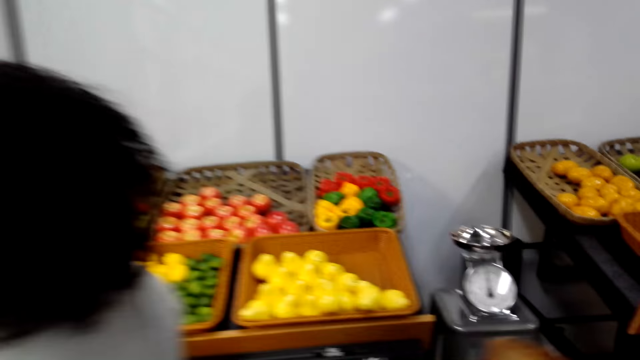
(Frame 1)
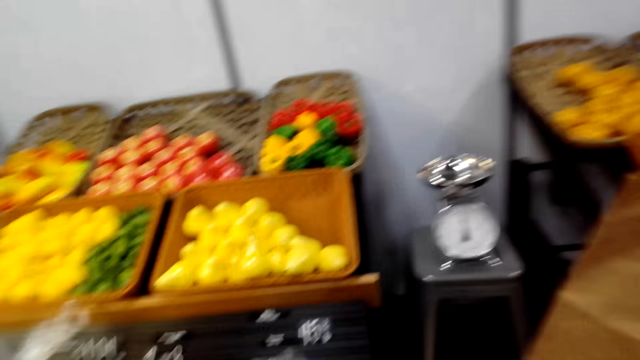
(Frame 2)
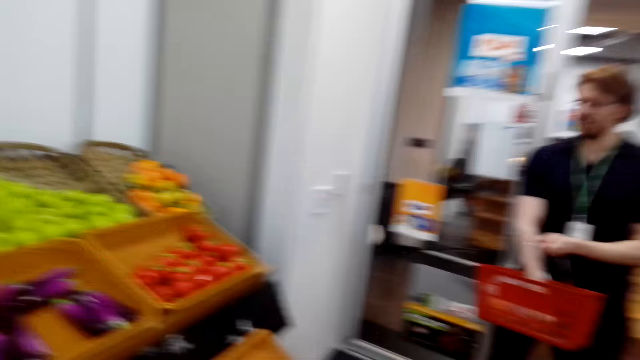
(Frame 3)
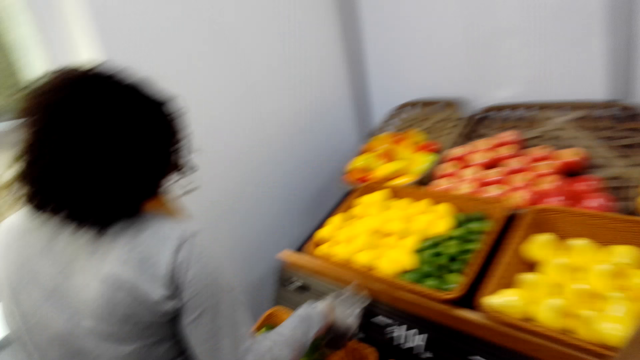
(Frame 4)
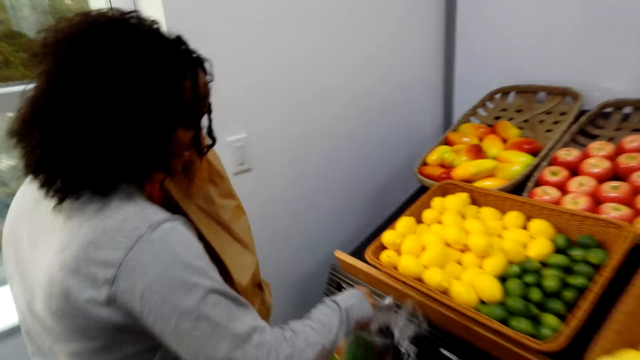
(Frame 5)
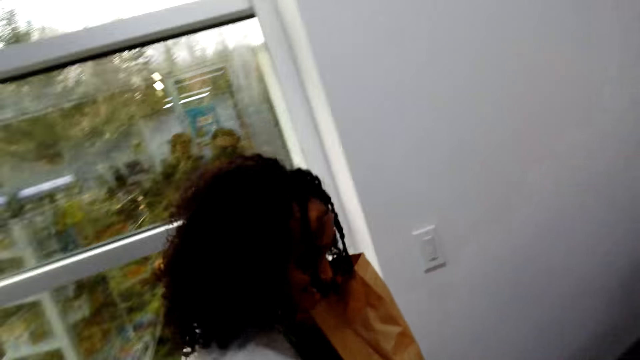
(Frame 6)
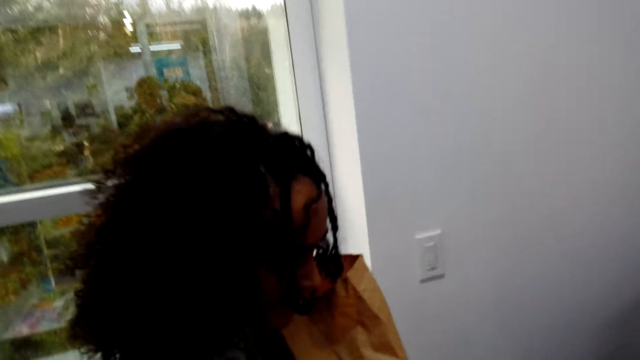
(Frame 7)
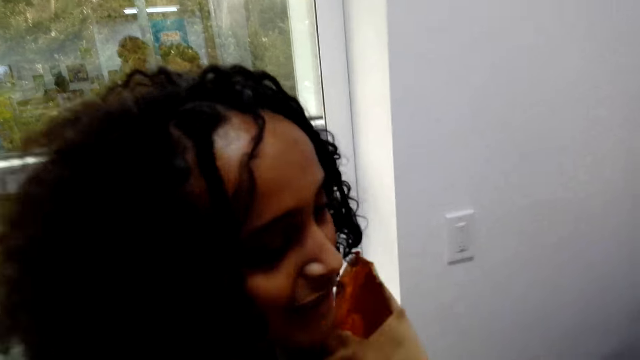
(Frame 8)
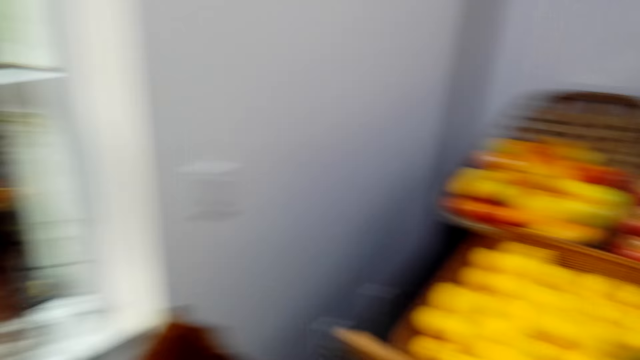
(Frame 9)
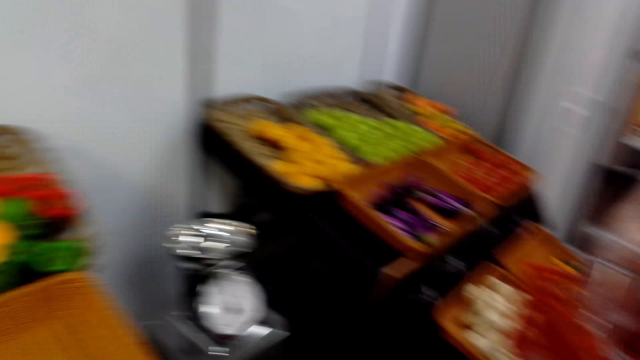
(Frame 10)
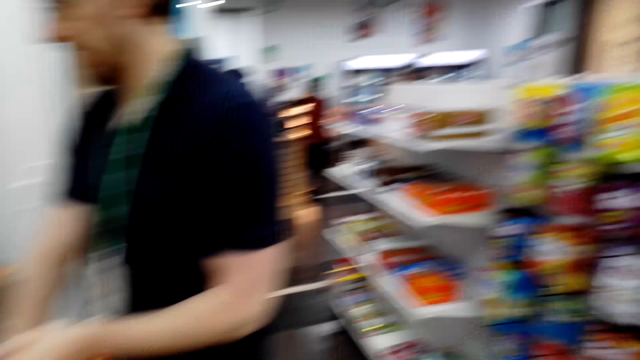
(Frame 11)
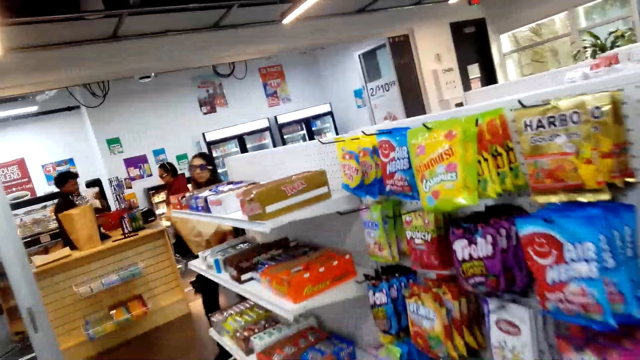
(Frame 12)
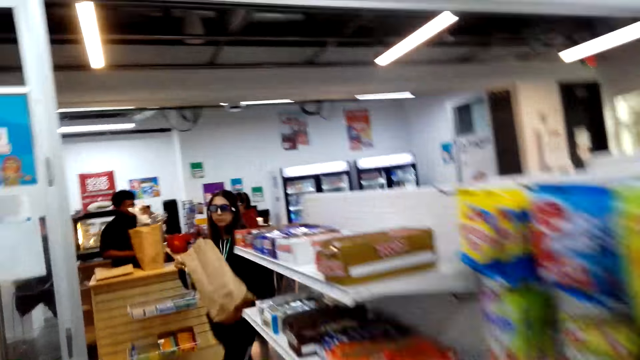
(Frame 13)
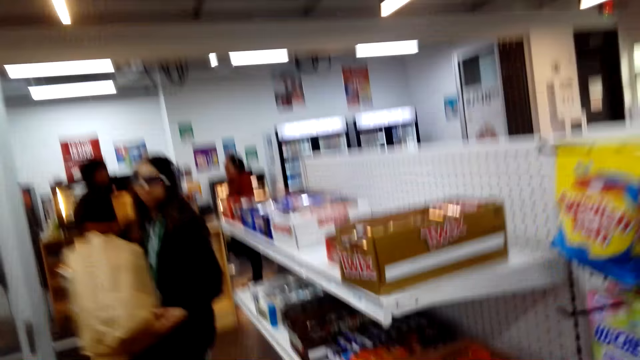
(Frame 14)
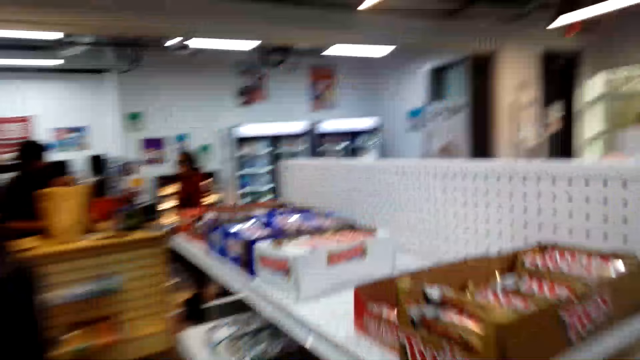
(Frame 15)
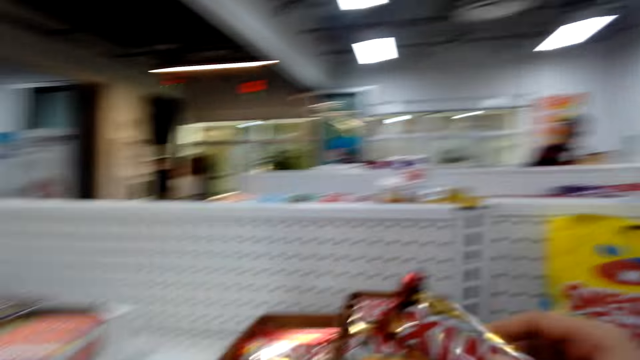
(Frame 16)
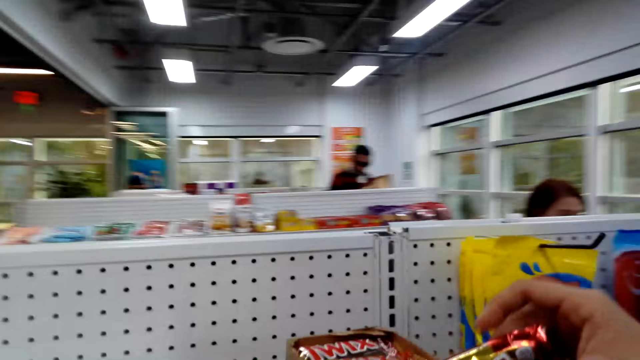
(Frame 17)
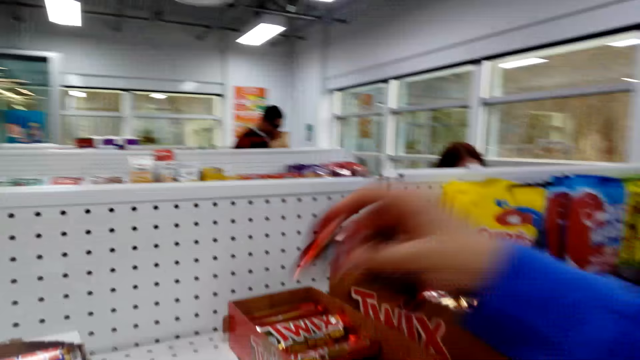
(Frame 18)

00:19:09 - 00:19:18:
A lady dialogues with the camera wearer. A person walks around. The camera wearer looks around. Another person holds a basket. The camera wearer looks around. The first person holds fruits. The camera wearer turns around. They dialogue with the lady. The first person interacts. The camera wearer looks around. They turn around. A third person walks around. The camera wearer walks in the supermarket. They look around. They put a chocolate bar in the box. They pick something from the shelf.

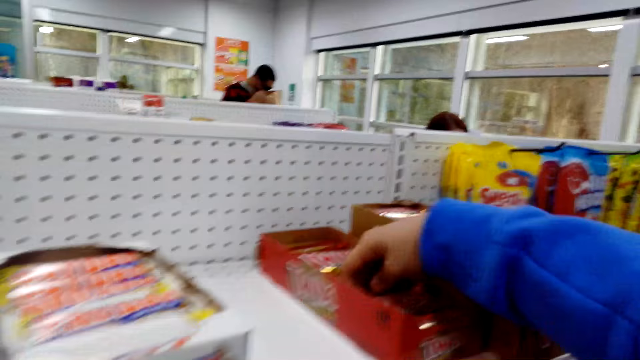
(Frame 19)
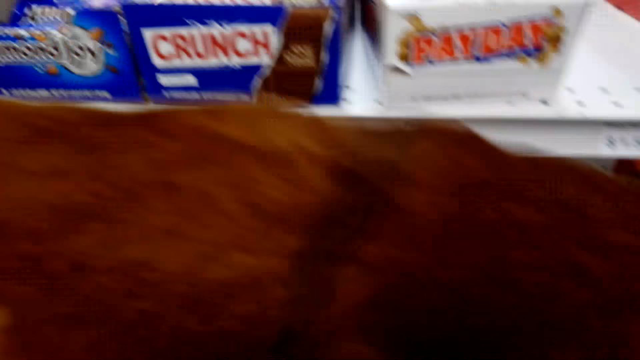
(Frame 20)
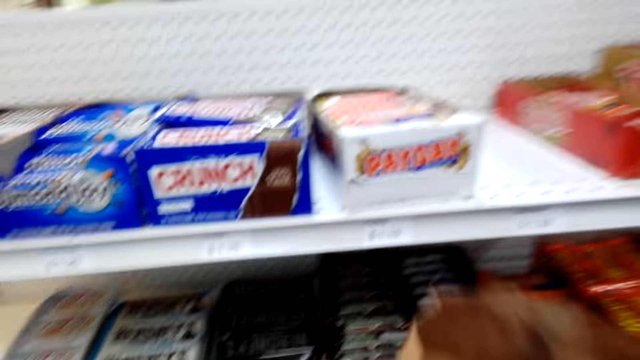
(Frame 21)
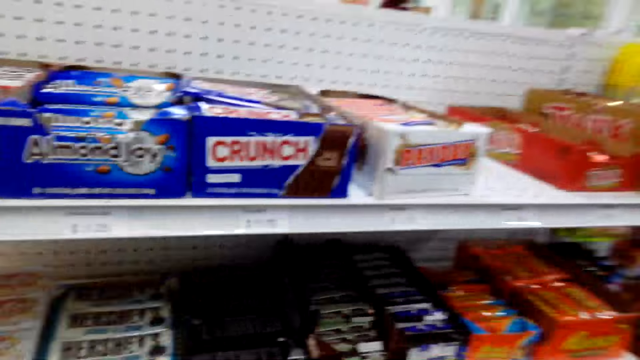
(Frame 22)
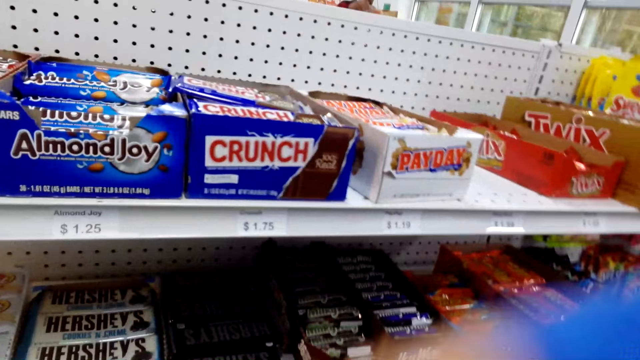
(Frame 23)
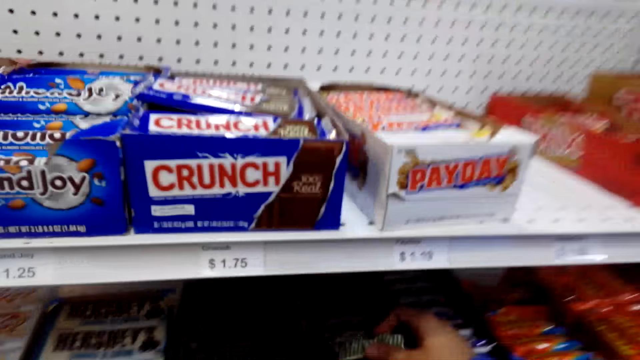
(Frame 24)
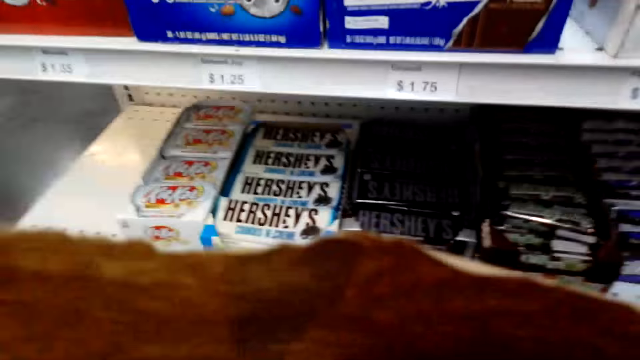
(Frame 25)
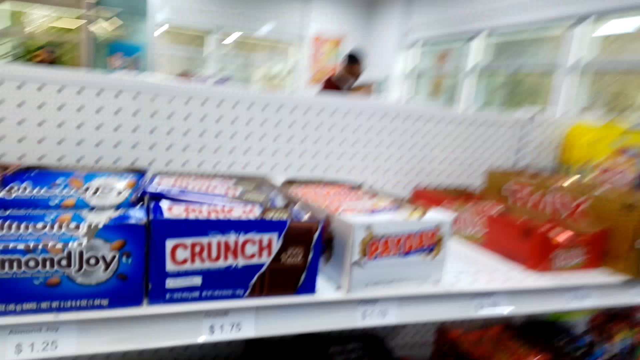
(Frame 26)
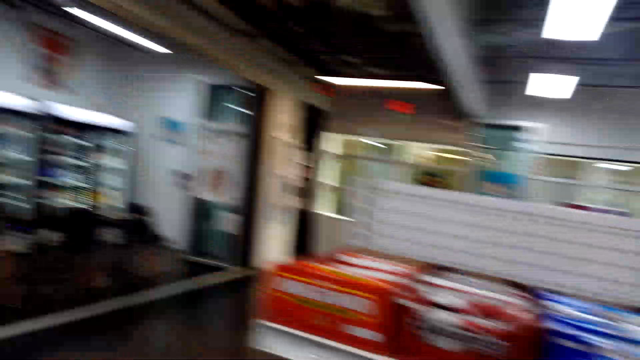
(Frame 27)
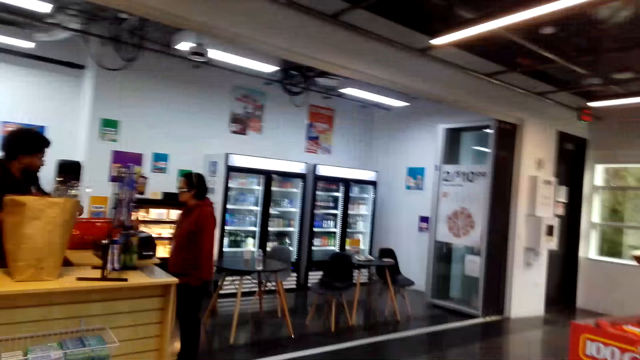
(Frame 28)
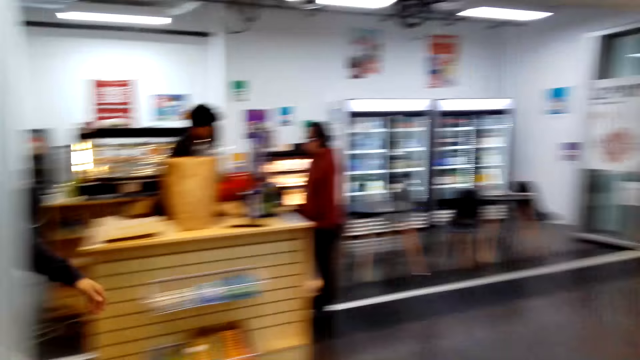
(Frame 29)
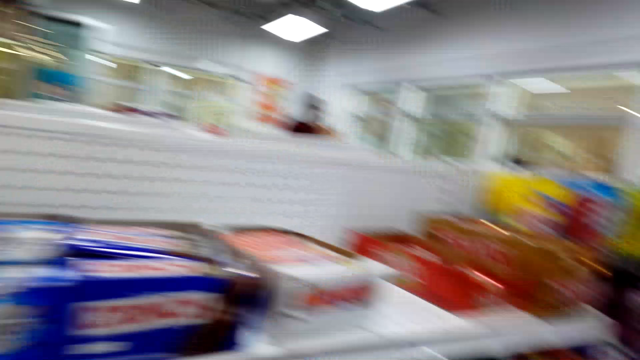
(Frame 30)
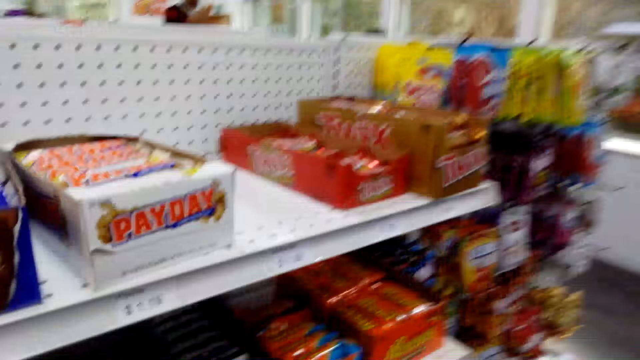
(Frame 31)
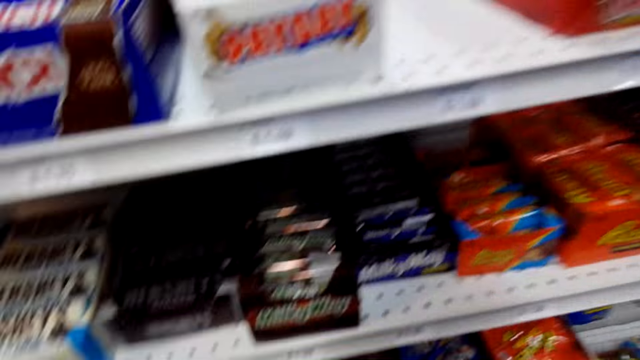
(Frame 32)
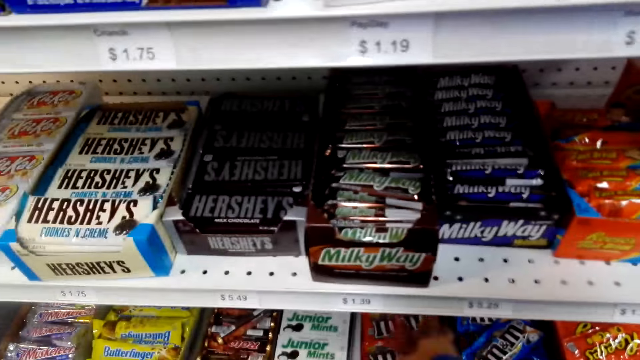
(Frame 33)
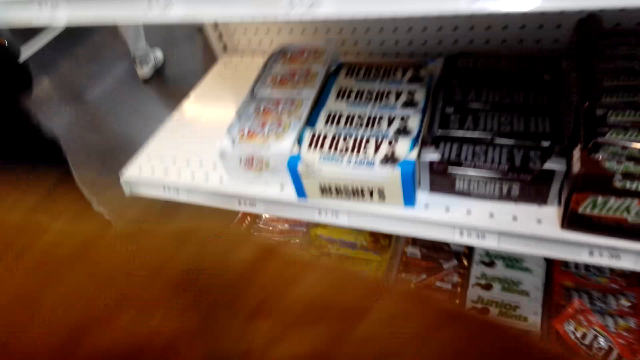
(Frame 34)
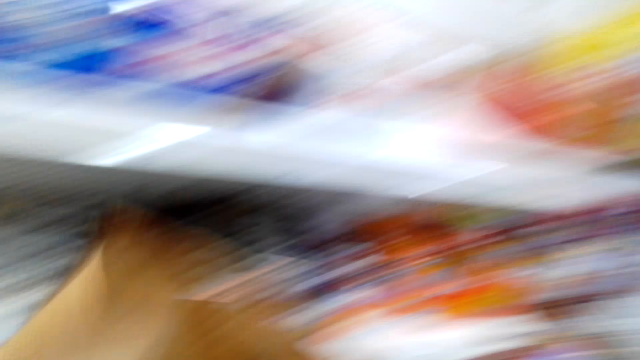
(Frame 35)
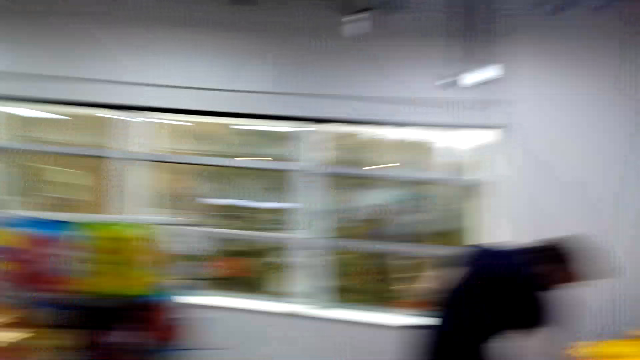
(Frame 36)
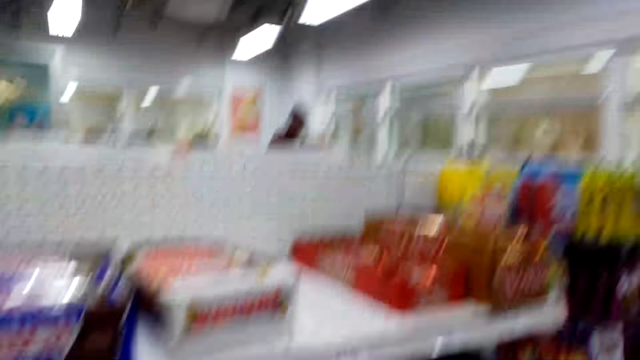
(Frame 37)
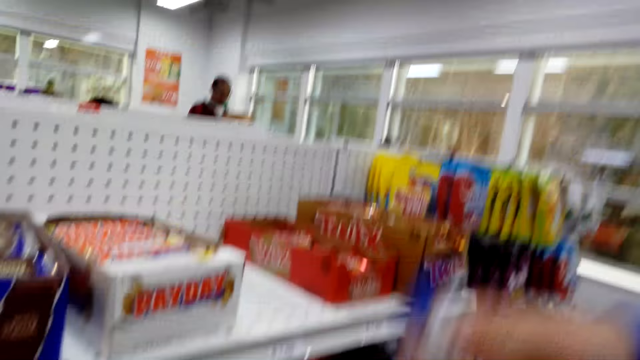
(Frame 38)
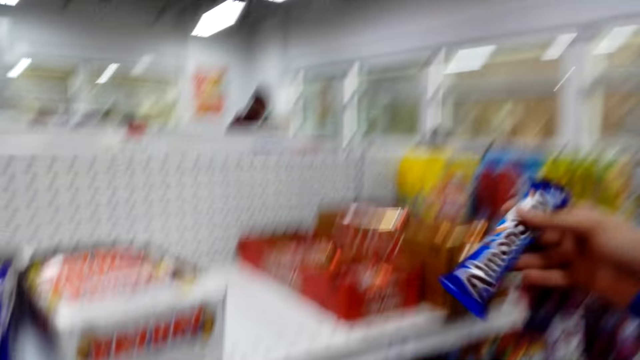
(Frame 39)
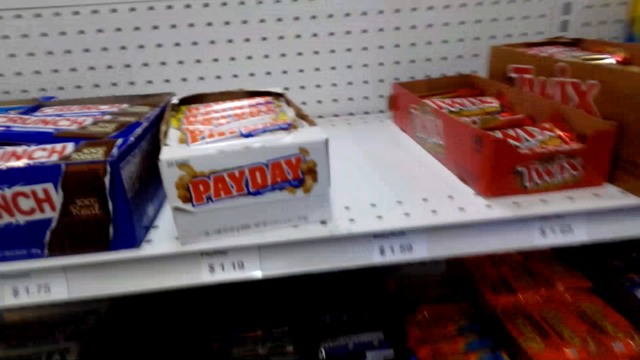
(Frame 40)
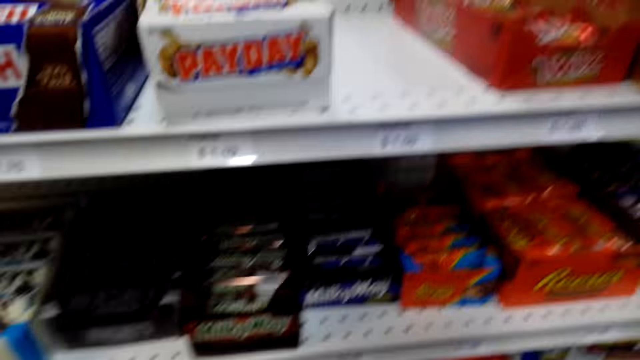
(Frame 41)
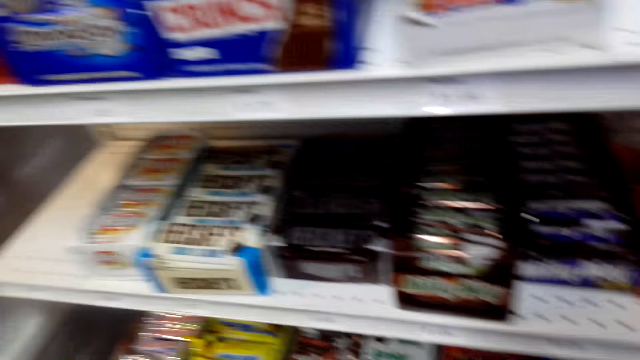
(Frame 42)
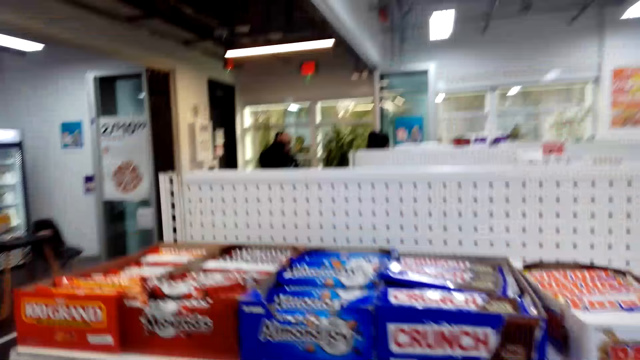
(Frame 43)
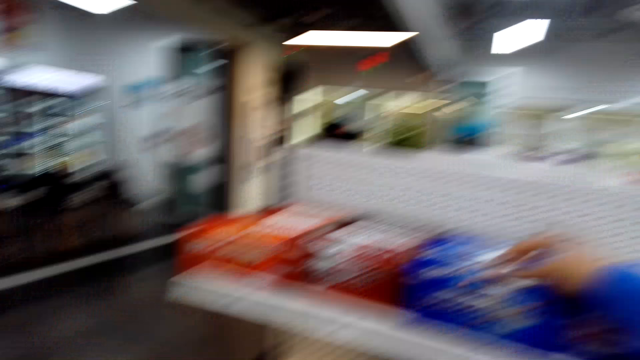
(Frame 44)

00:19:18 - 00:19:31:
The camera wearer looks around. They hold a brown paper. They look around. They remove something from the shopping bag. They pick something from the shelf. They look around. A person stands beside the desk. The camera wearer looks around. They put something on the shelf. They hold the brown paper. They look around. They hold something from the shelf. They look around. They put candy on the shelf.
